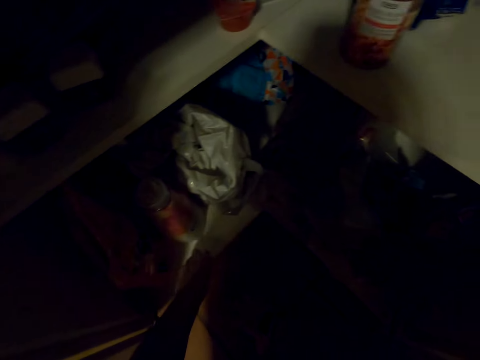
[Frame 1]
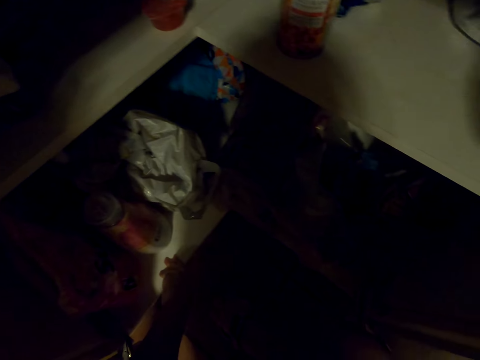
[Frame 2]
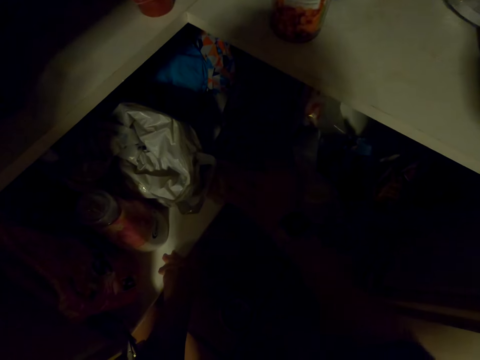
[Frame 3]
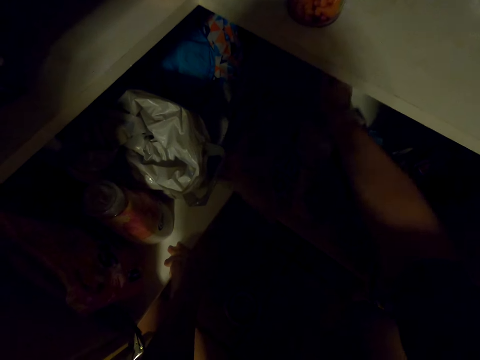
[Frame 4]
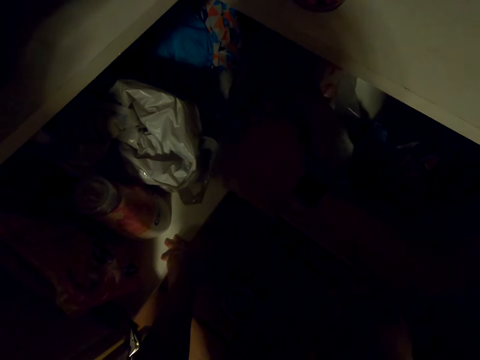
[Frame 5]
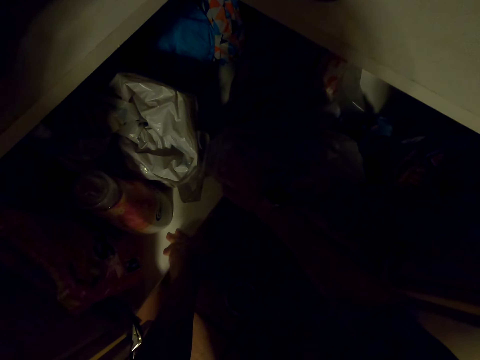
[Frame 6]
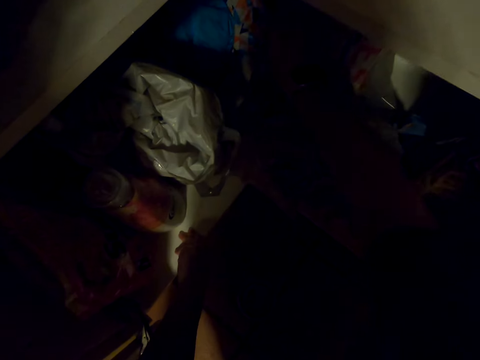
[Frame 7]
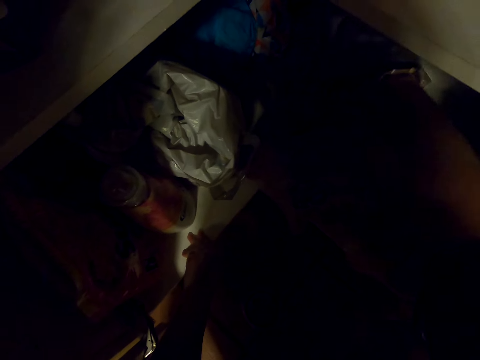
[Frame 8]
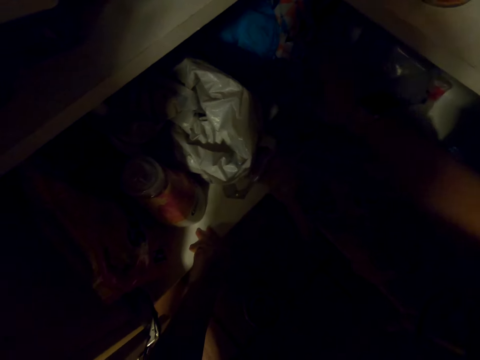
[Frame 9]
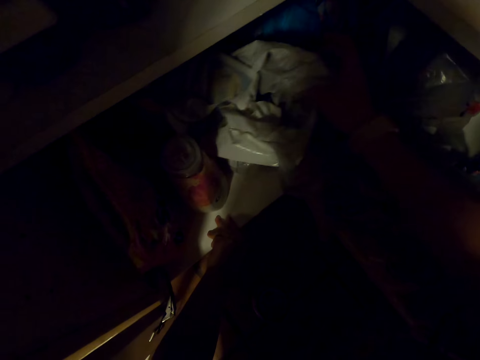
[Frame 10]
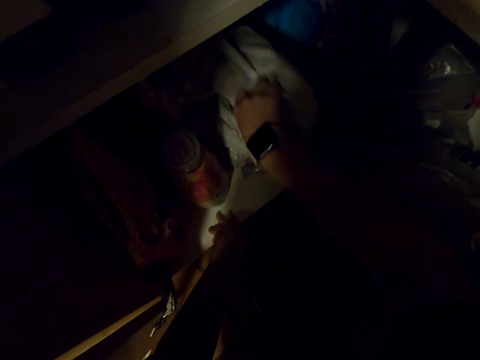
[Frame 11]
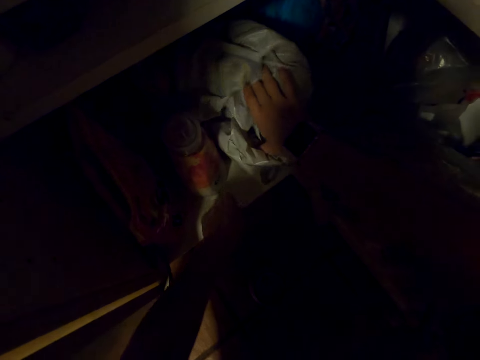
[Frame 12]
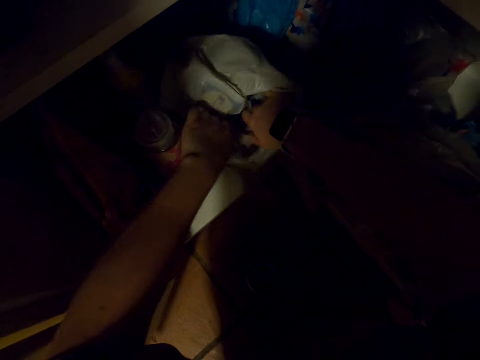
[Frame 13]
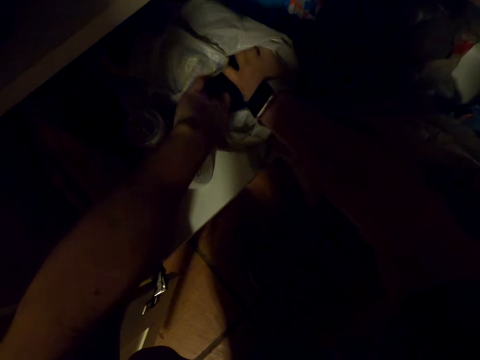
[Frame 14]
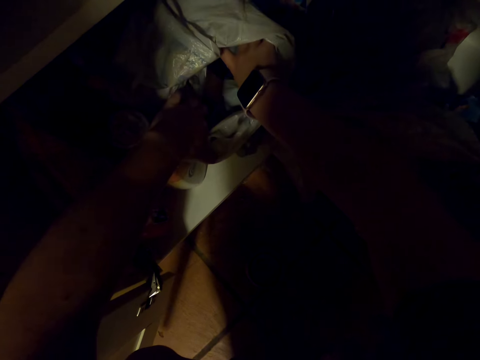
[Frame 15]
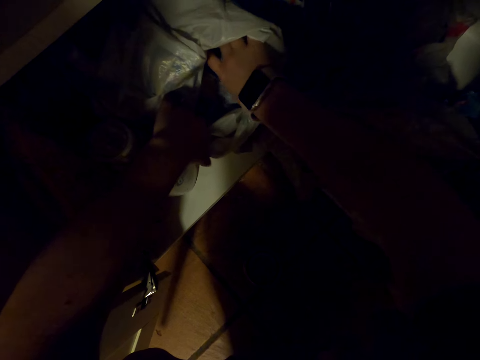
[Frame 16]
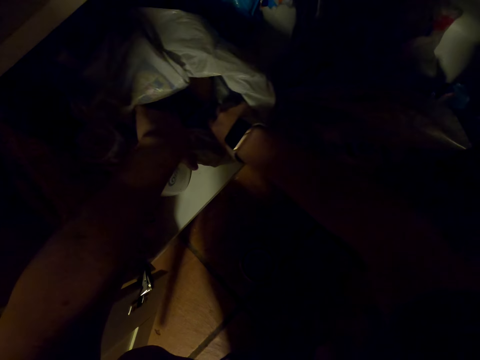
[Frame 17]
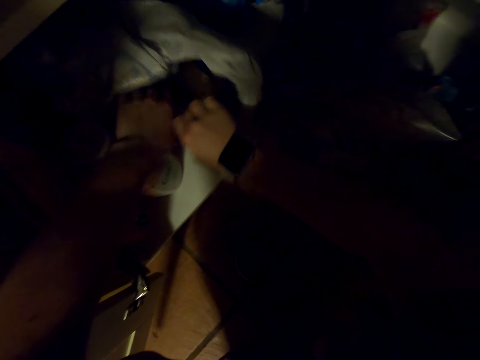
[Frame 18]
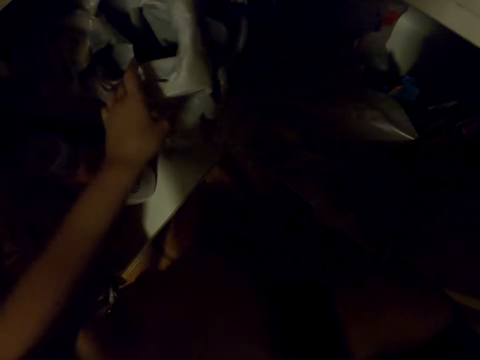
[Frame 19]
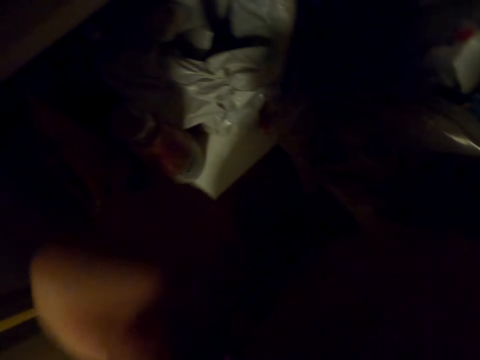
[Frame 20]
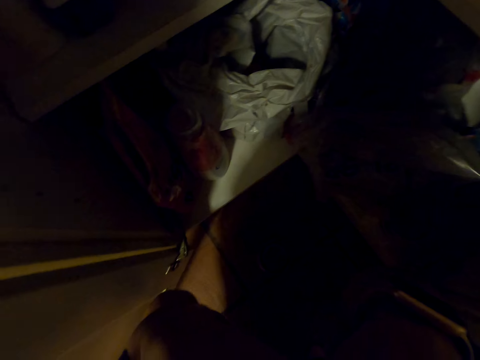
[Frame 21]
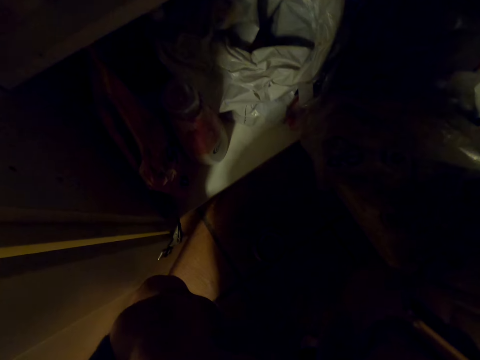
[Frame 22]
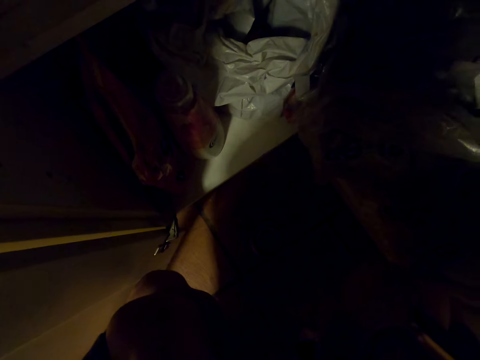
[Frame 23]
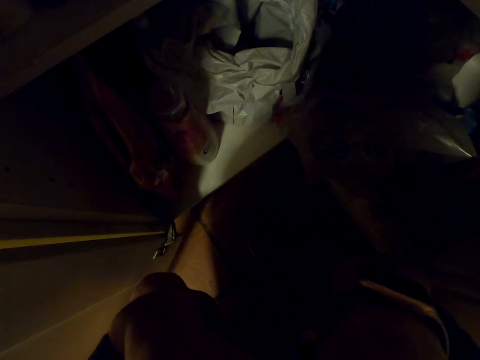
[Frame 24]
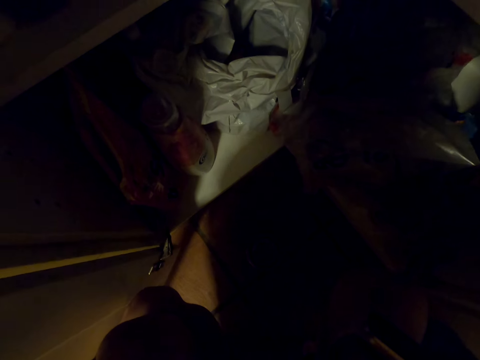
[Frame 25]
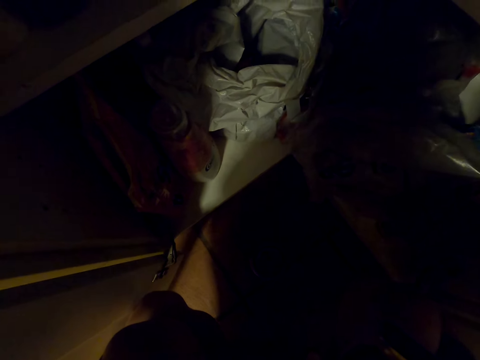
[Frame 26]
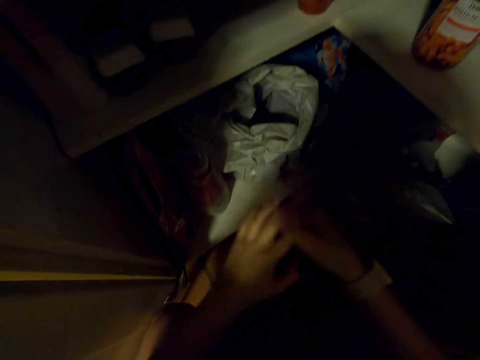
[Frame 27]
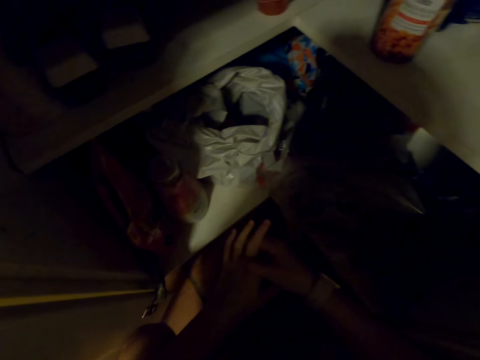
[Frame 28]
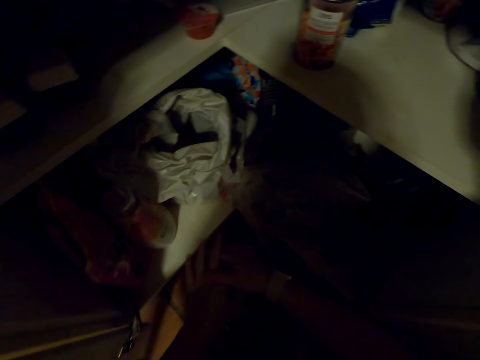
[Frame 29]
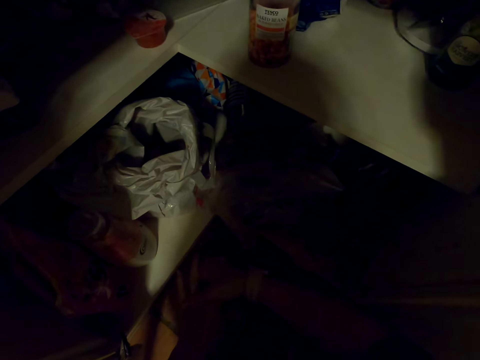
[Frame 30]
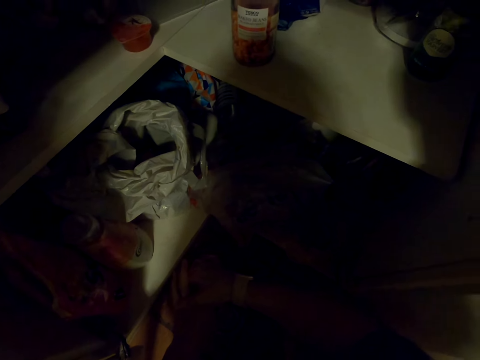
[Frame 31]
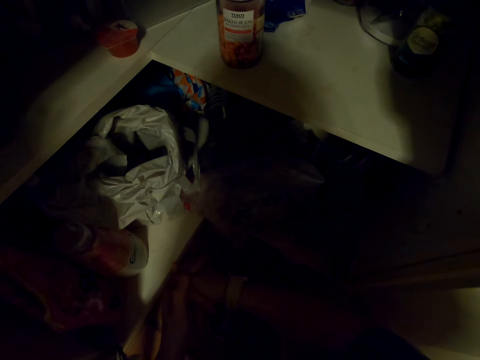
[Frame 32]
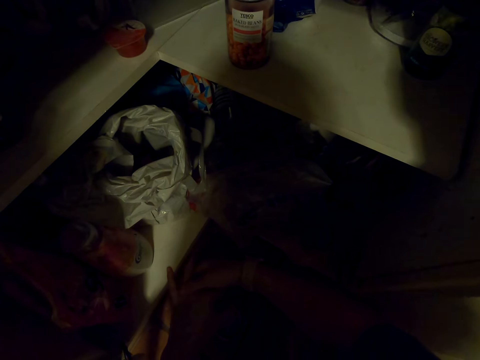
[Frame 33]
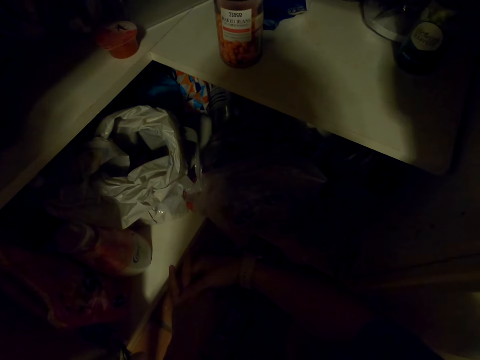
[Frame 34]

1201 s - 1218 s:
The camera wearer puts the jar on the floor. They move papers in the cabinet. They move hands in a paper. They adjust the camera. They look in the cabinet. They touch hands. They press fingers.

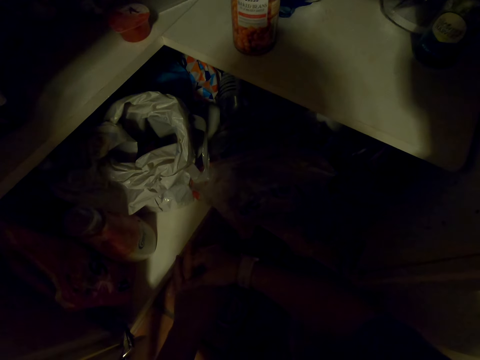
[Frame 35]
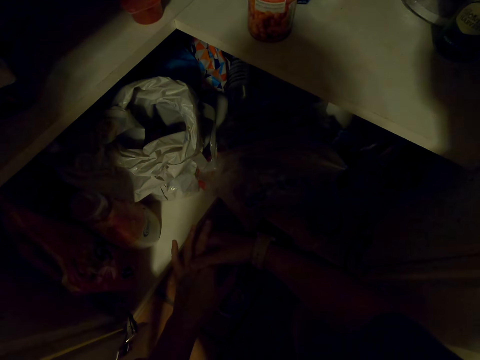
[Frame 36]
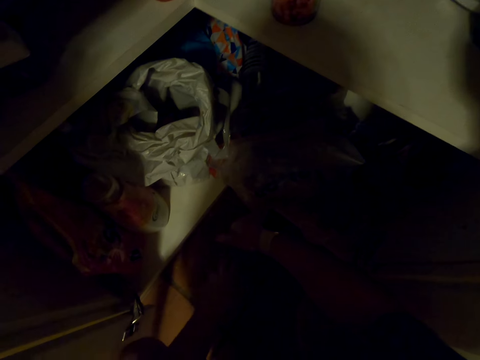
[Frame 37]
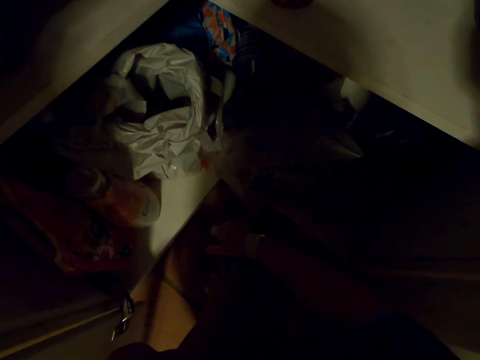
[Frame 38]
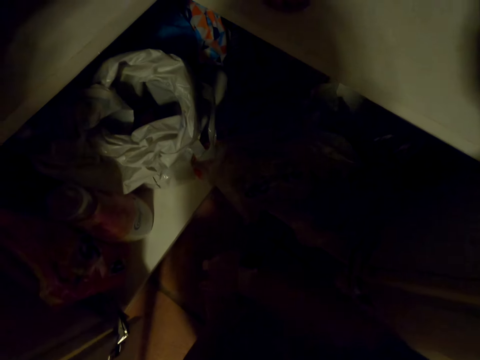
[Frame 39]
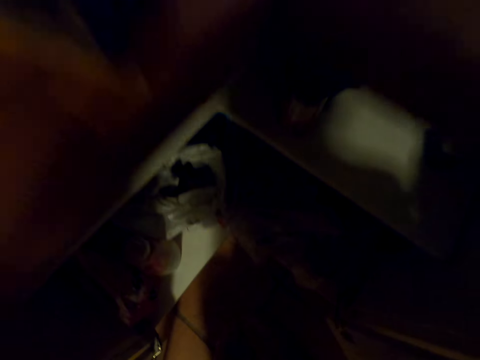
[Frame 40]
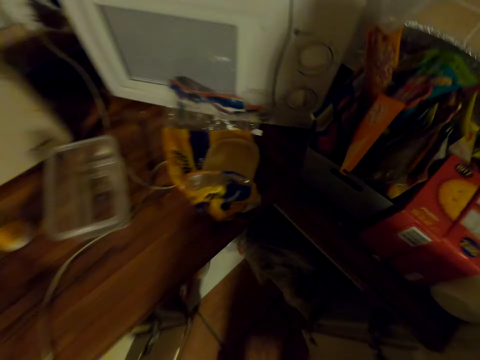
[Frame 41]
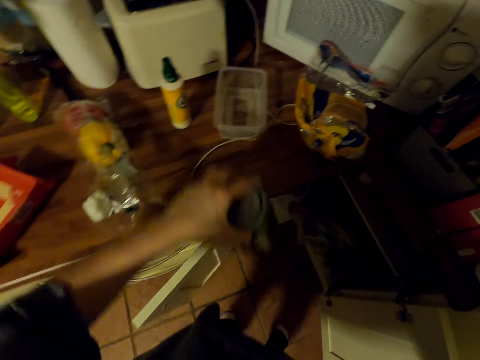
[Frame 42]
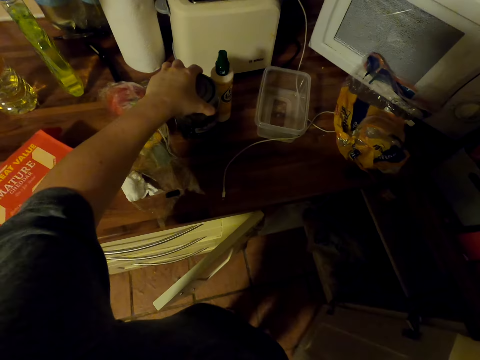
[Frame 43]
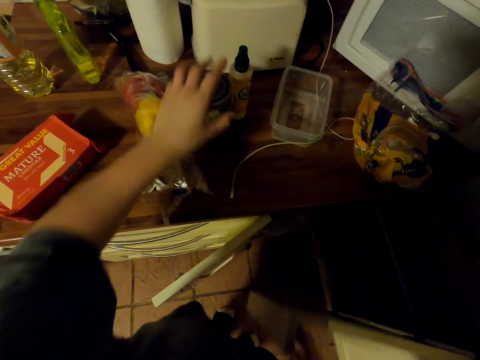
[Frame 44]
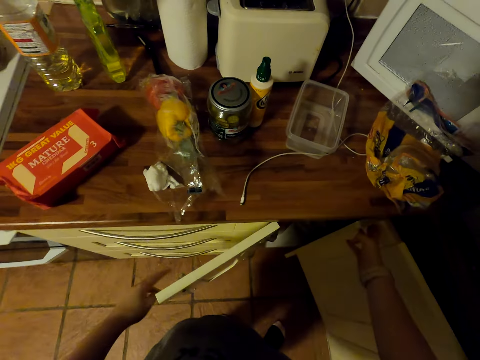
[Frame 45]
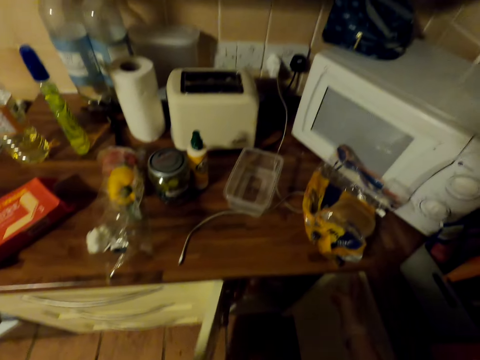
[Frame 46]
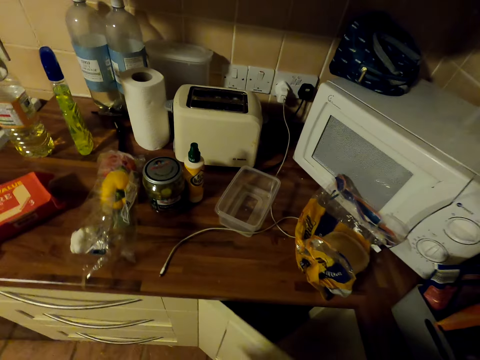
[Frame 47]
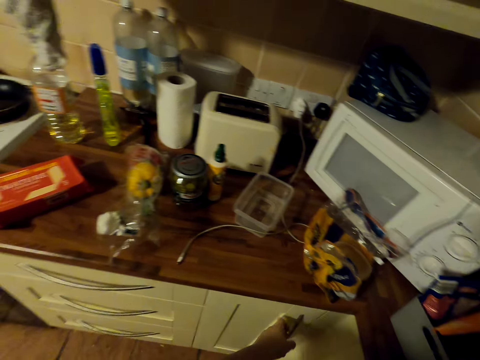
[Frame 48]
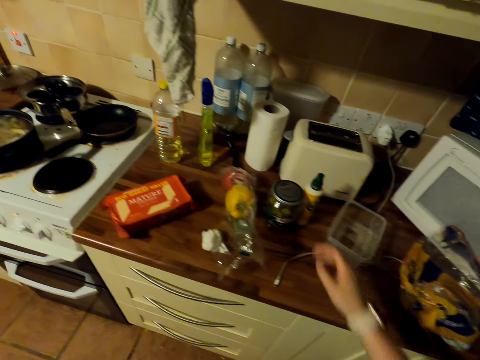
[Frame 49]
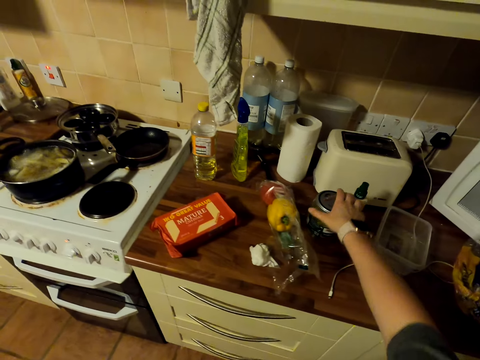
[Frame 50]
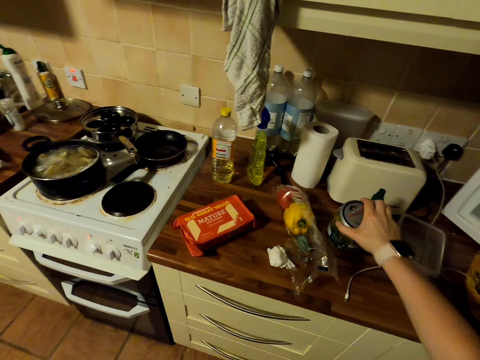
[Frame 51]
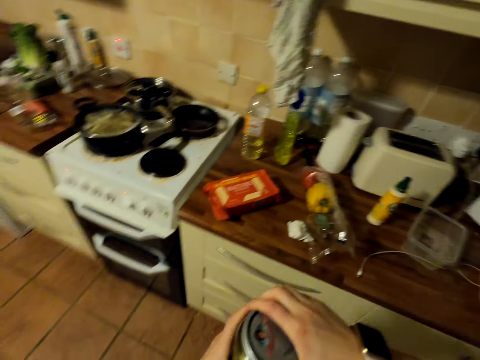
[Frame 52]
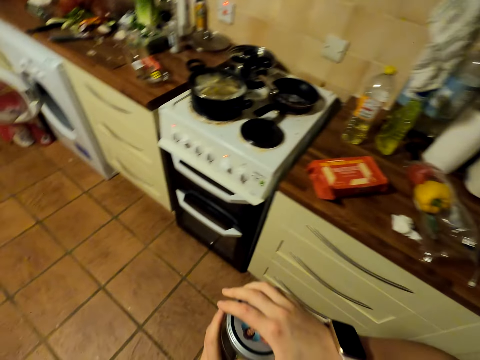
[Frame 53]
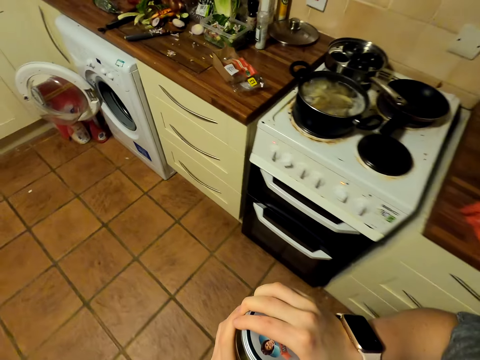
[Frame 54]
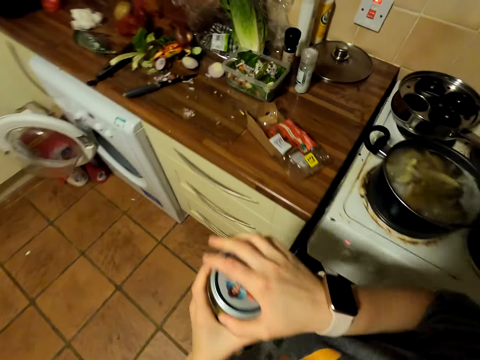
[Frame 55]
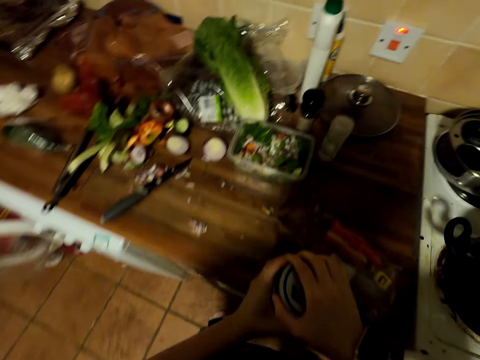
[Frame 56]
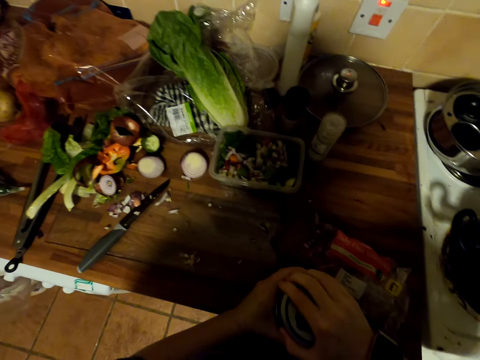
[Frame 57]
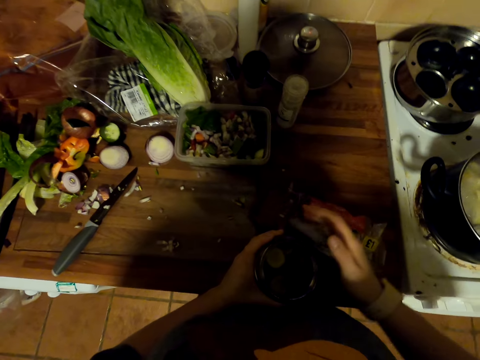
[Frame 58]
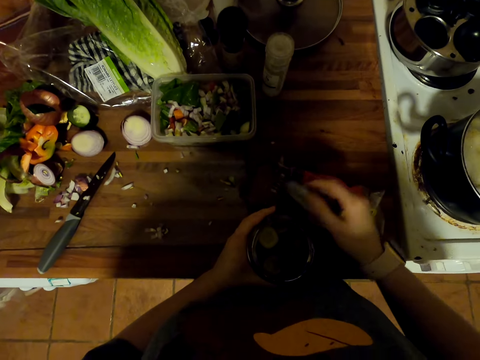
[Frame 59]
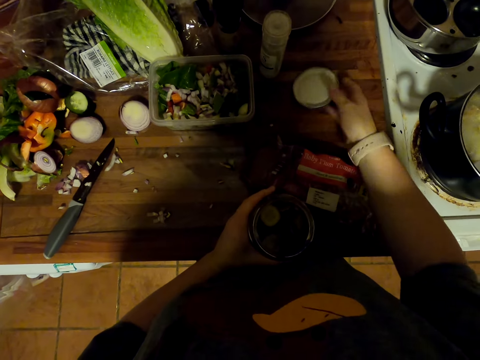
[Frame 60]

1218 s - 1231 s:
The camera wearer looks in the cabinet. They stand up. They put the jar on the countertop. They close the cabinet doors. They pick up the jar from the countertop. They open the jar. They walk around. They put the jar on the countertop. They put the jar lid on the countertop.
